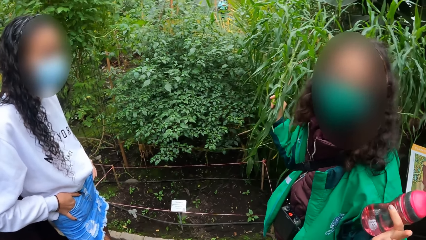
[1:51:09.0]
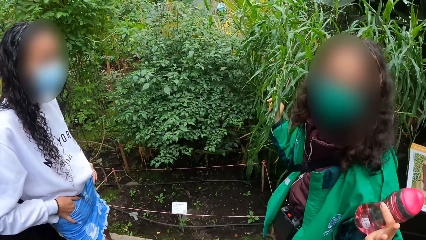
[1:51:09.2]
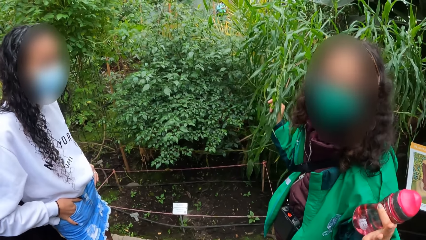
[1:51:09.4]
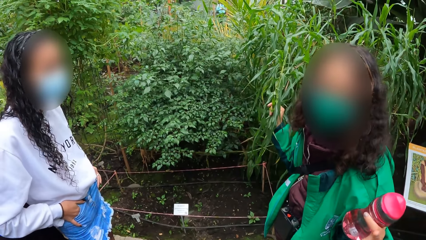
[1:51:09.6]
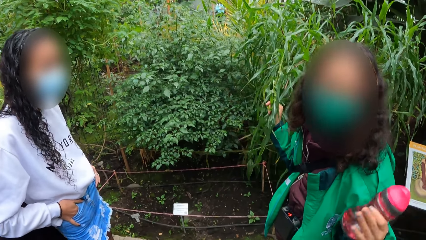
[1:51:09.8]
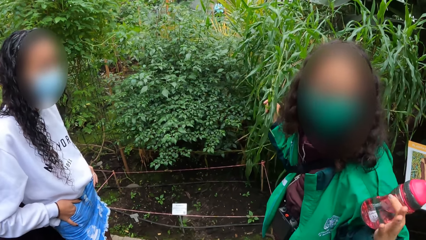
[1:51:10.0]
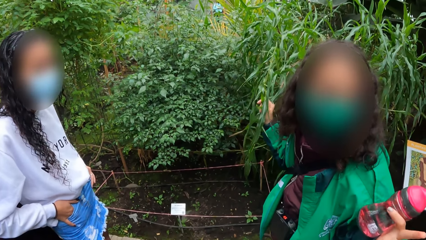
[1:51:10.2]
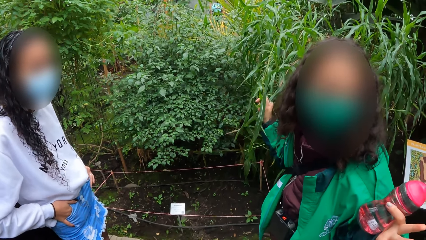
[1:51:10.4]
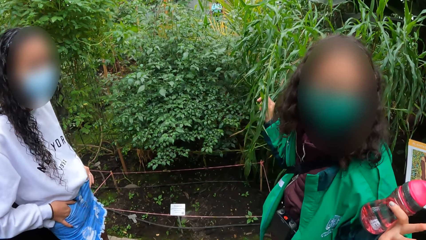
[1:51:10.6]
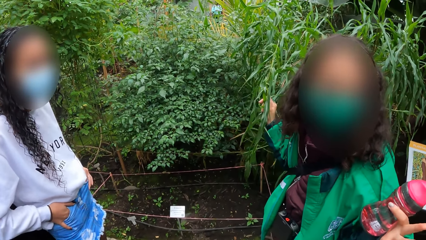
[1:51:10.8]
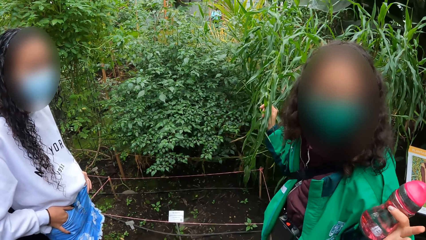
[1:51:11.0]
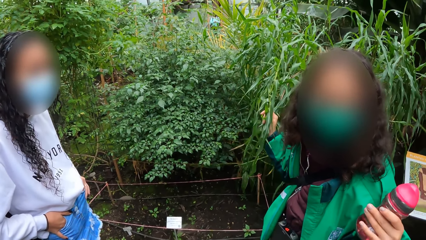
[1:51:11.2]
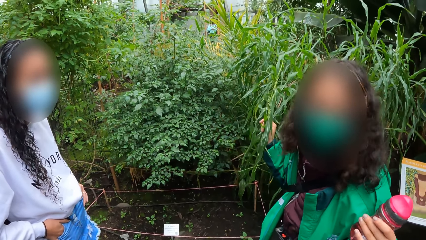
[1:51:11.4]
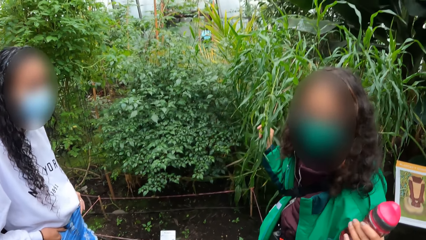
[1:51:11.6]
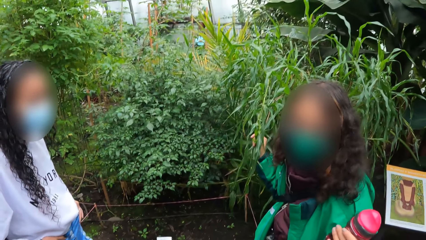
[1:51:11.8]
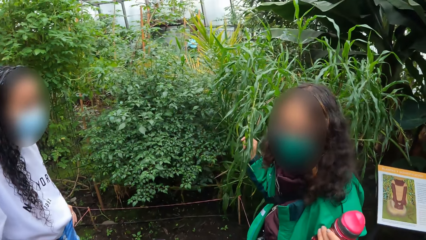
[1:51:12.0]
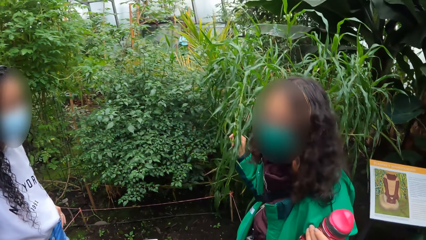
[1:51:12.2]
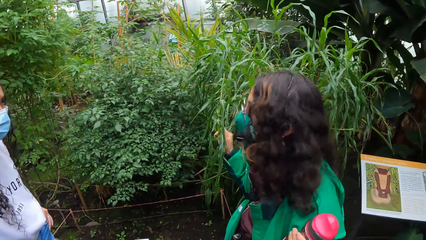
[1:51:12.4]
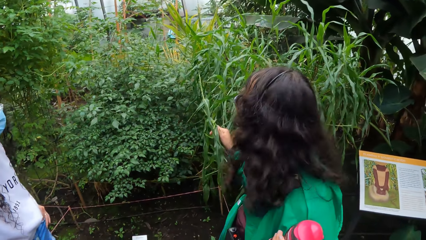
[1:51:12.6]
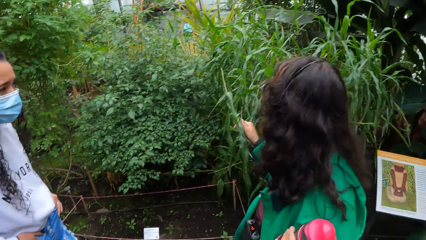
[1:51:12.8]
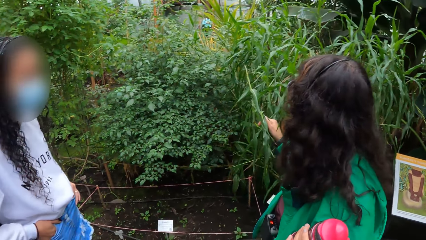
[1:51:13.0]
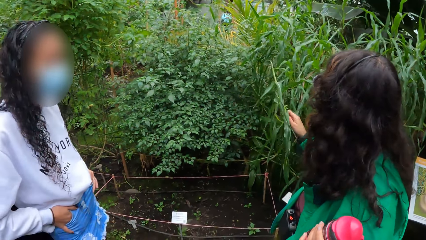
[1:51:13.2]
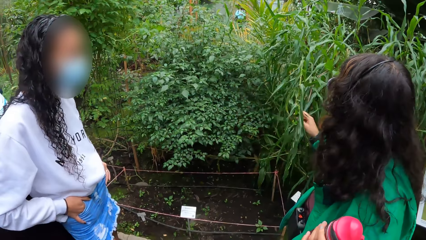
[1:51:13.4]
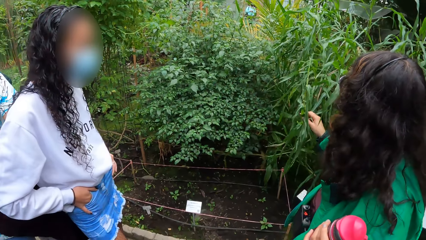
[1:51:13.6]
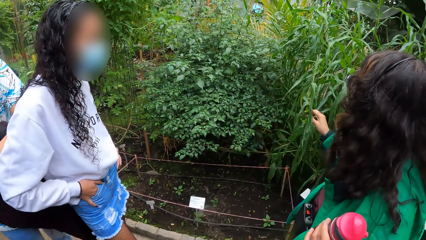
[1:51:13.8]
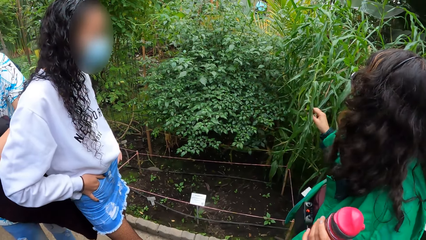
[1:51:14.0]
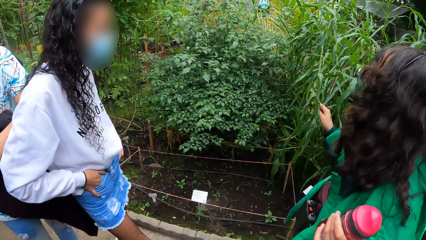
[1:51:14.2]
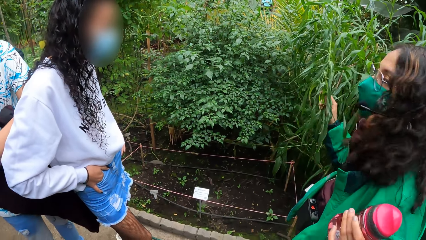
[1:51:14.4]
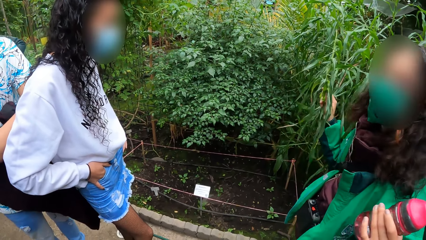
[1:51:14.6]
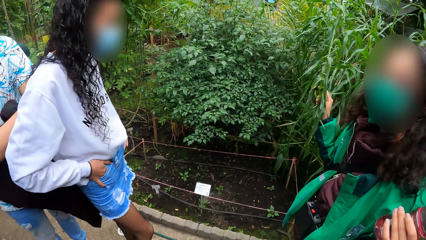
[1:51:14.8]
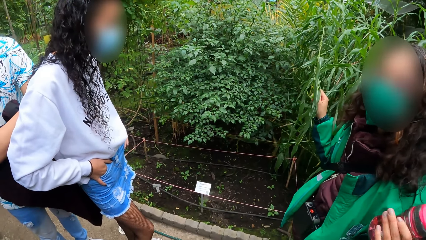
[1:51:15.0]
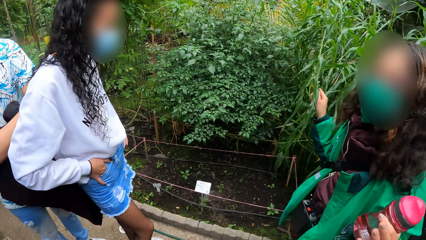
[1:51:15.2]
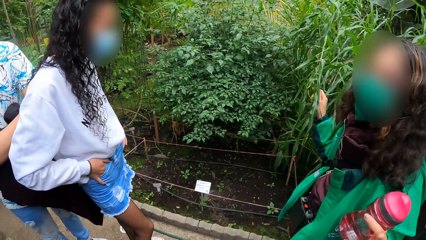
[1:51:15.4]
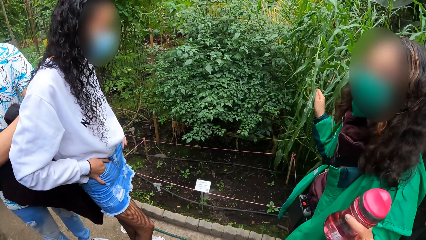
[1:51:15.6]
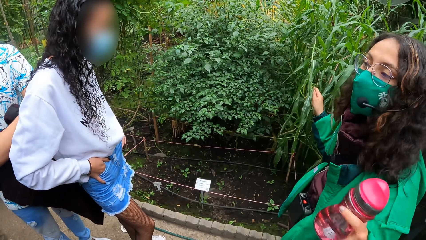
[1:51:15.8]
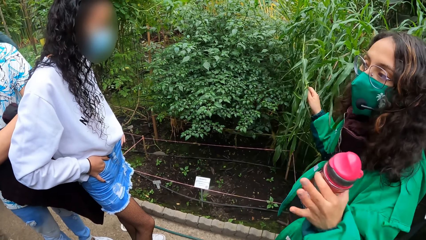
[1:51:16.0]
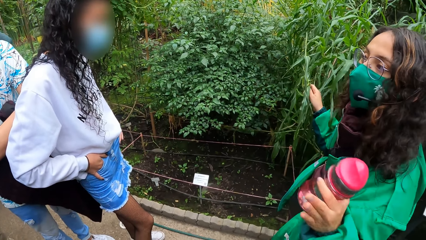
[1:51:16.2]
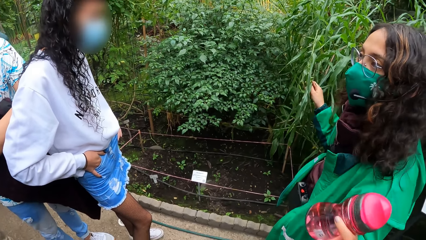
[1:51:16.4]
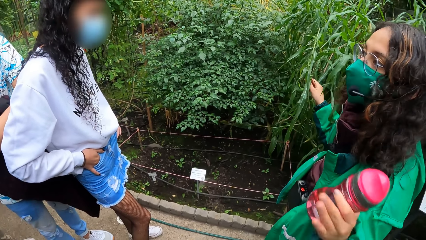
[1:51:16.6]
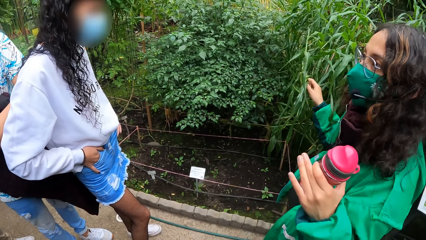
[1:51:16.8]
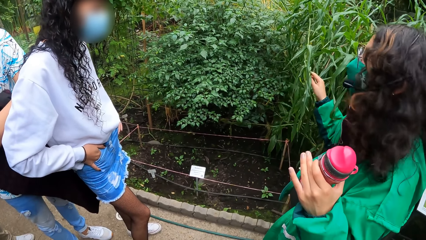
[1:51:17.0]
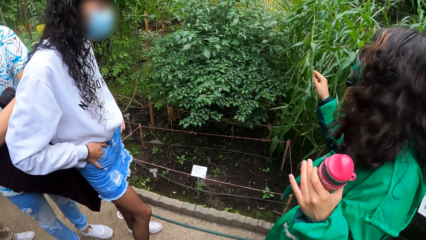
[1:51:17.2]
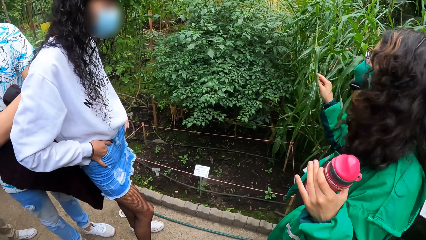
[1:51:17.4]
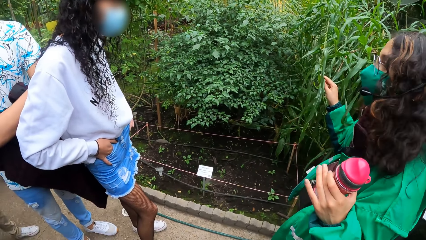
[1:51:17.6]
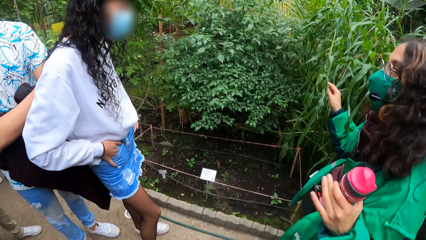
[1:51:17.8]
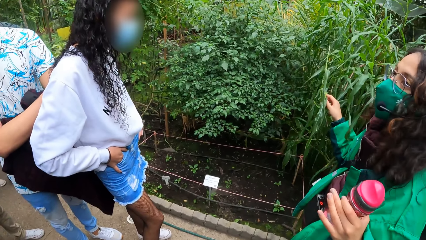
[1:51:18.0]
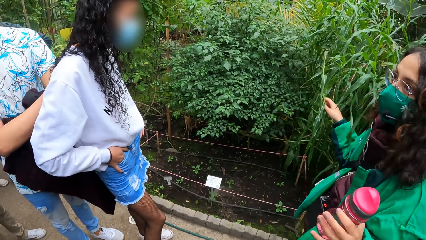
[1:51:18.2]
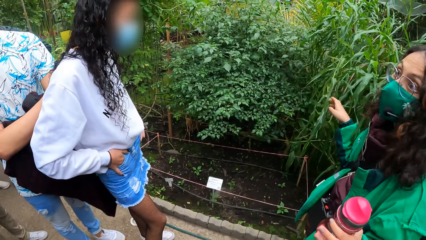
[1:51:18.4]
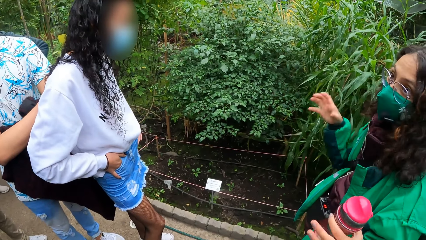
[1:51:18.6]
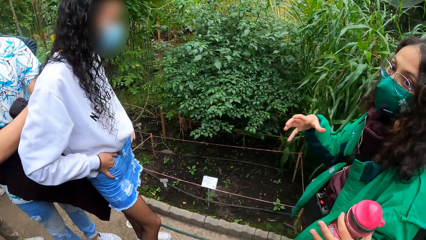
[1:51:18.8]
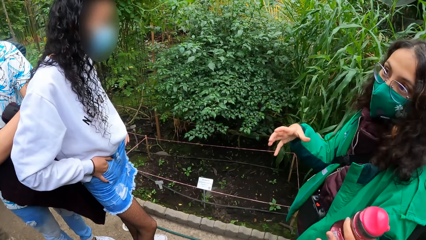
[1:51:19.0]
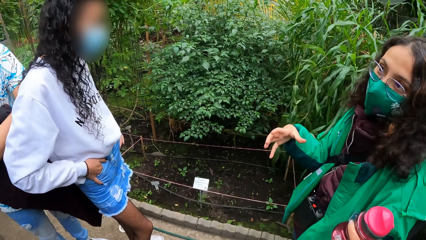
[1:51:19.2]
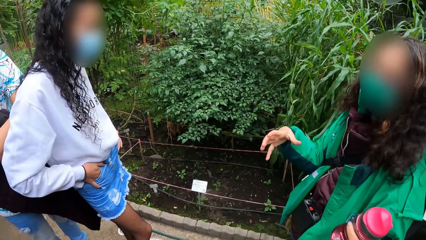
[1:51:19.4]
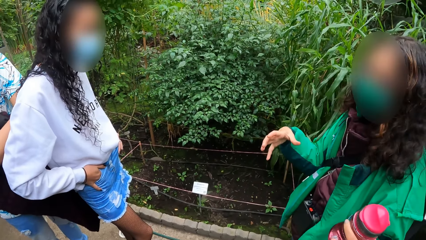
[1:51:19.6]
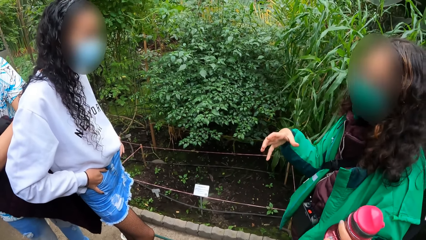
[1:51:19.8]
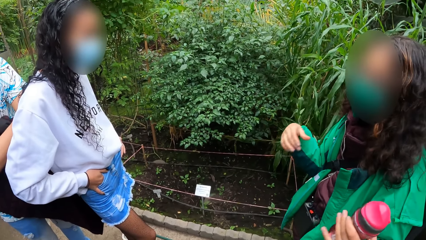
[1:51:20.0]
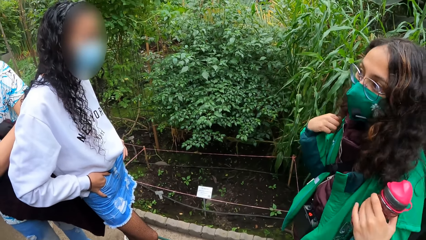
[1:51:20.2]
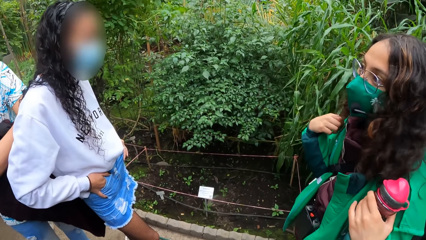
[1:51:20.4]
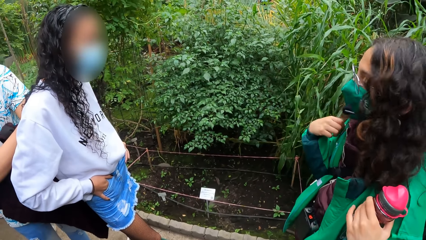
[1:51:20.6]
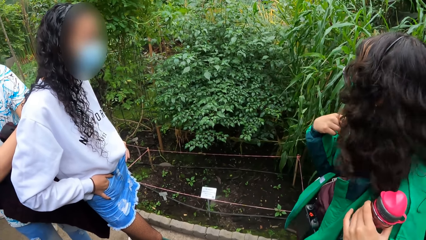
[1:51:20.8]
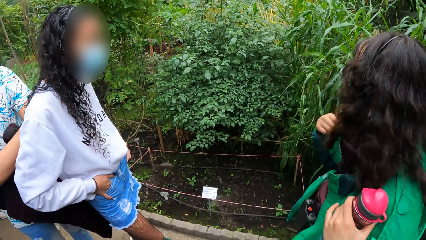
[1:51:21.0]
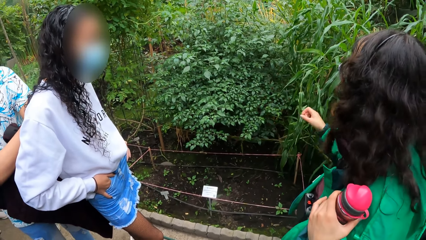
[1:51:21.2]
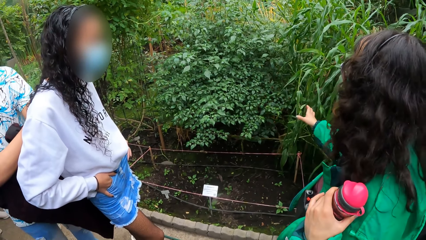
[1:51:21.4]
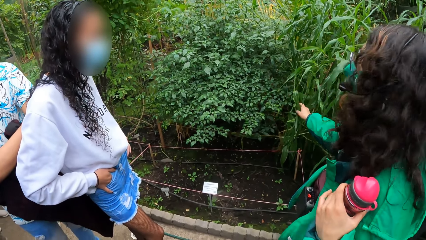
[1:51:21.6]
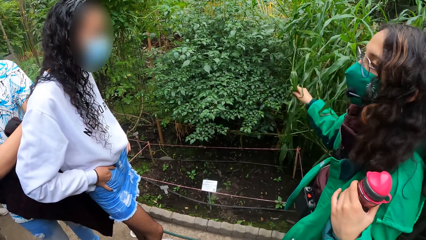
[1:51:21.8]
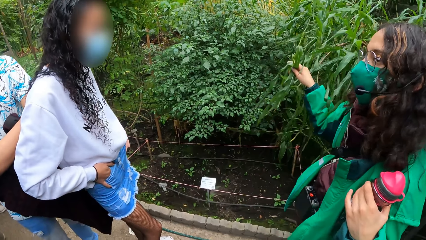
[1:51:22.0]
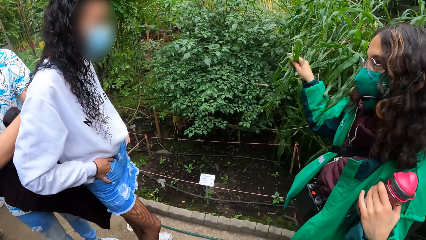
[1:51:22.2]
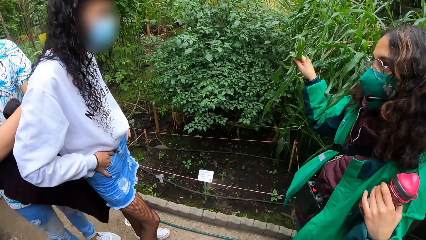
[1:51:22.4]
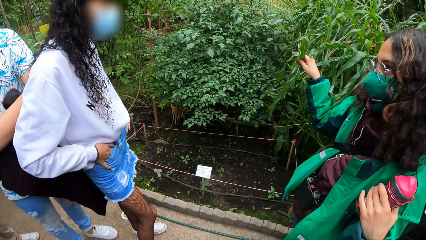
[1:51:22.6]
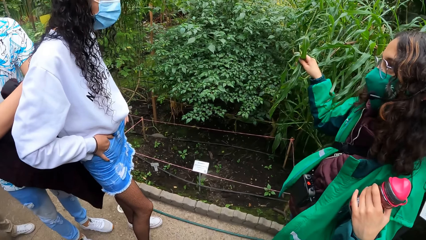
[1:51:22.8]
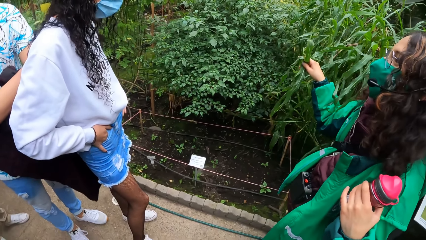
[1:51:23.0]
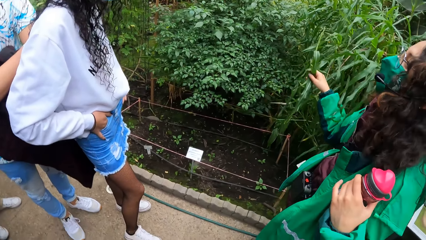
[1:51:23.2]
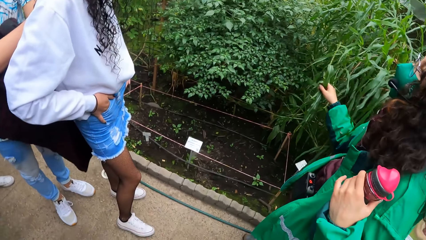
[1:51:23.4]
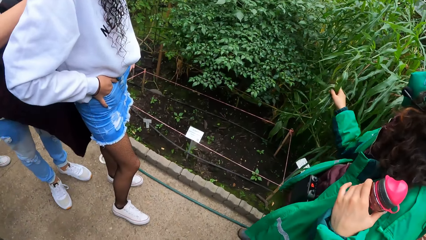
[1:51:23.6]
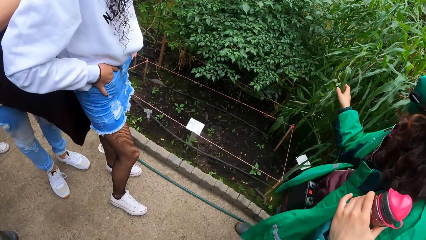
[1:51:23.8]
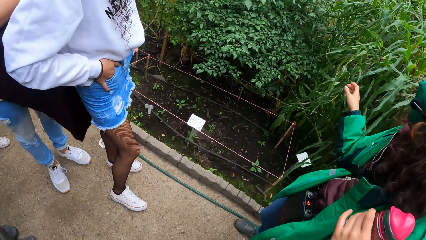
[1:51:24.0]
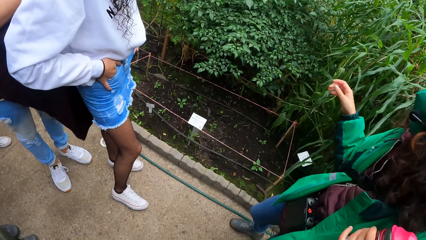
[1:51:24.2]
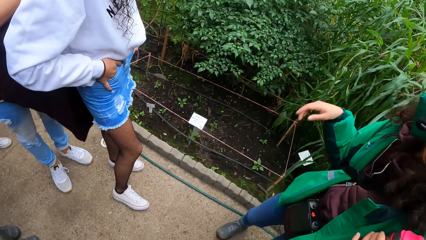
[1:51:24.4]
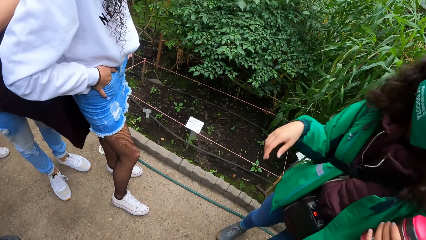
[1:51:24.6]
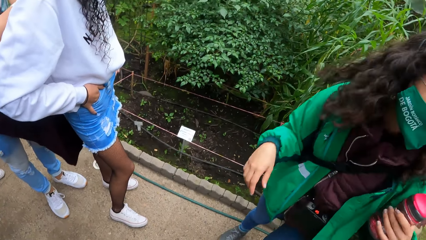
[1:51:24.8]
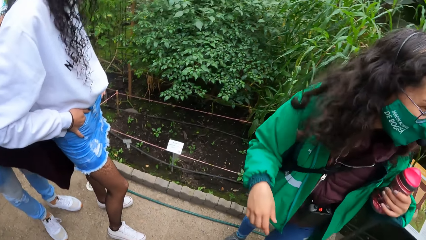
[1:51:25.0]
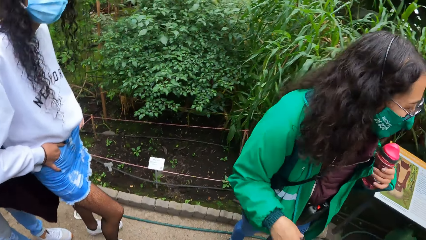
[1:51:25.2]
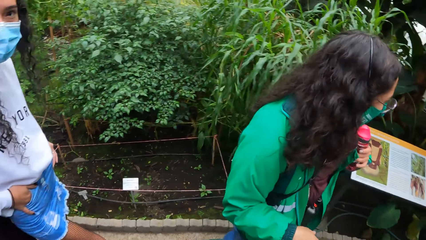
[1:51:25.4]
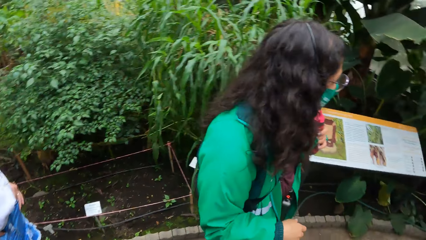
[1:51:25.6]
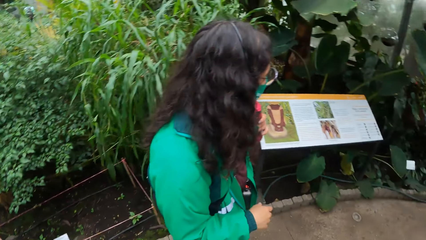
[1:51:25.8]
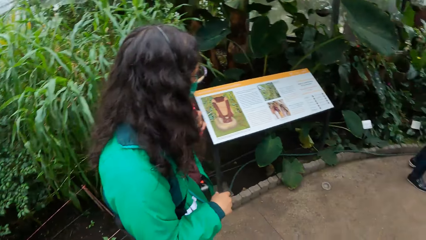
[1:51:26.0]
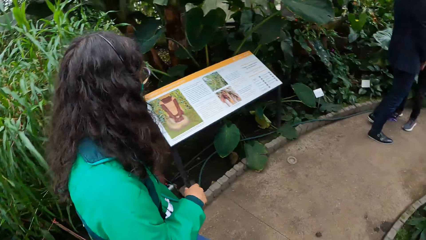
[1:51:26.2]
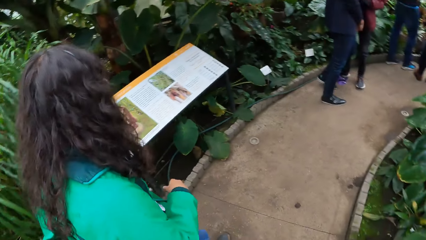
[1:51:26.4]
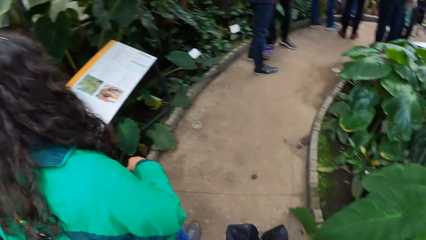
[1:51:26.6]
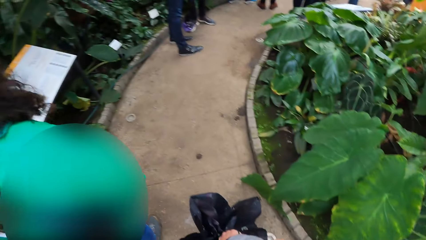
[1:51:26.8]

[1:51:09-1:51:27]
A woman lifts the plant with her right hand. The camera wearer turns right.
